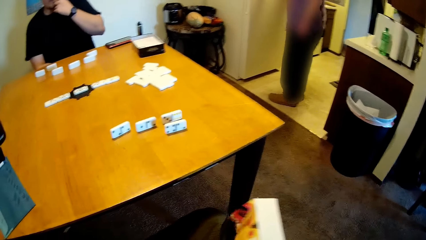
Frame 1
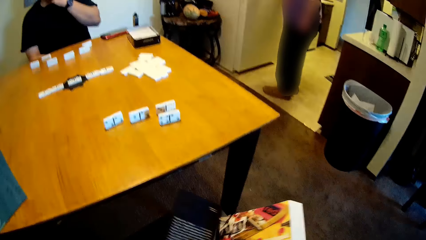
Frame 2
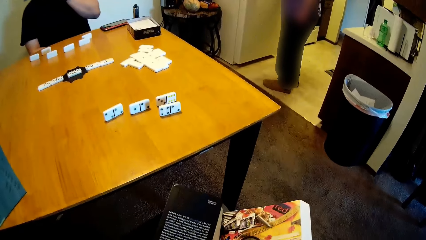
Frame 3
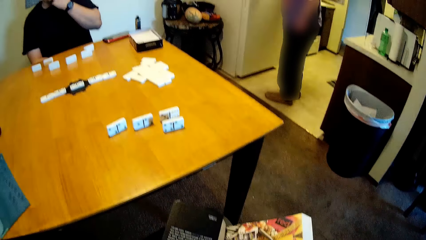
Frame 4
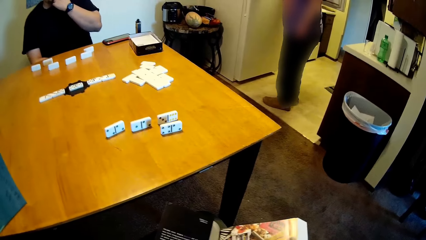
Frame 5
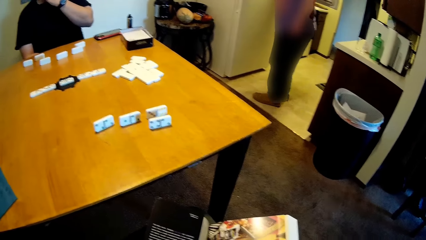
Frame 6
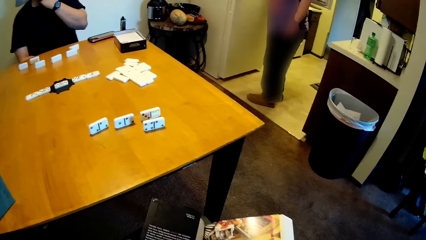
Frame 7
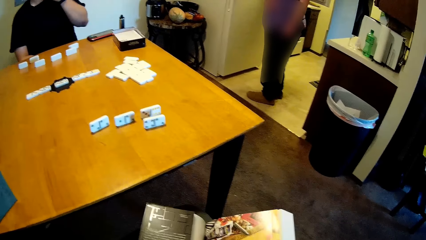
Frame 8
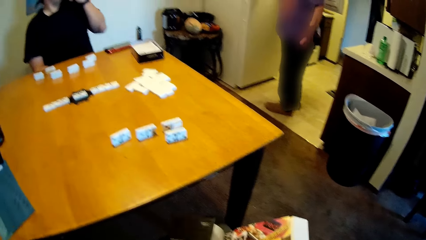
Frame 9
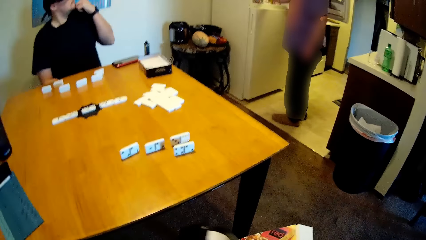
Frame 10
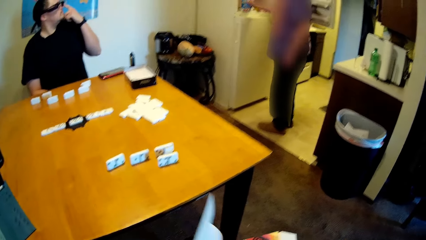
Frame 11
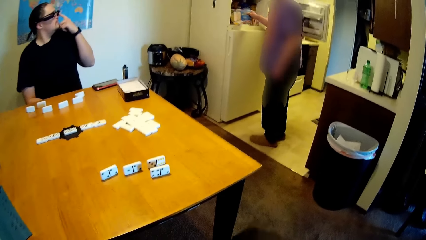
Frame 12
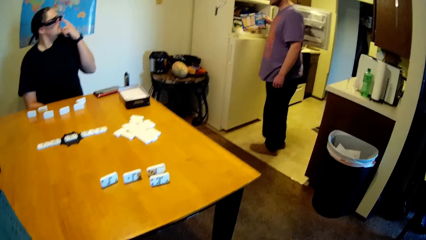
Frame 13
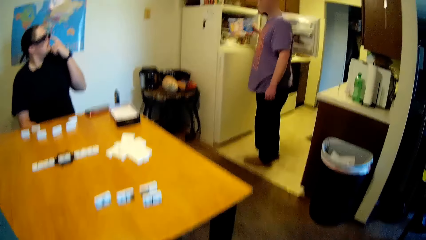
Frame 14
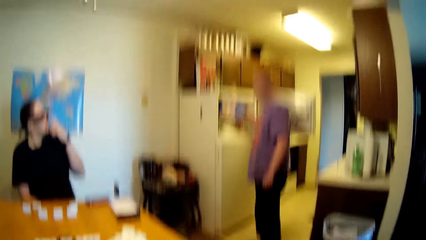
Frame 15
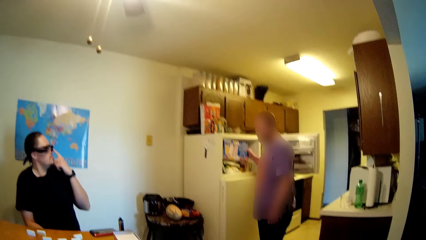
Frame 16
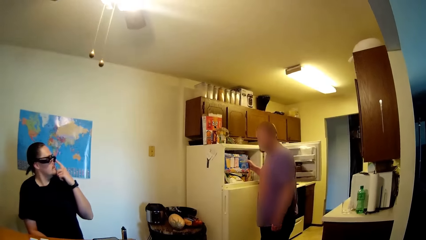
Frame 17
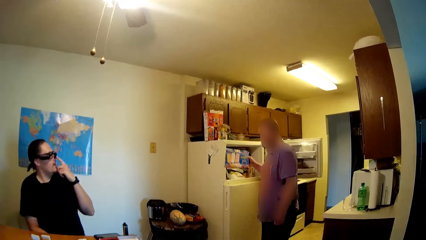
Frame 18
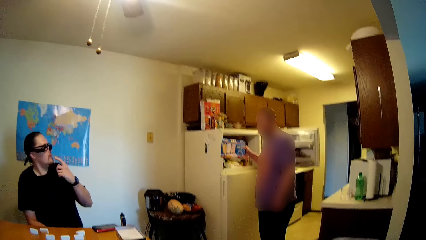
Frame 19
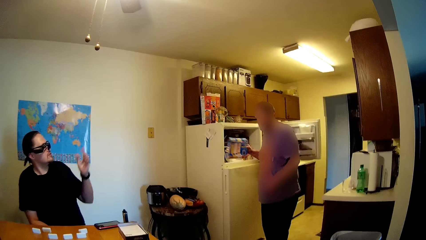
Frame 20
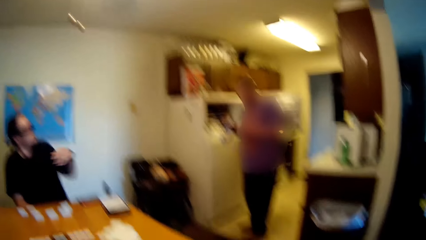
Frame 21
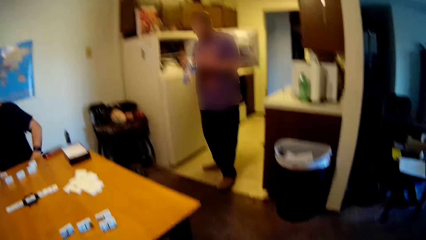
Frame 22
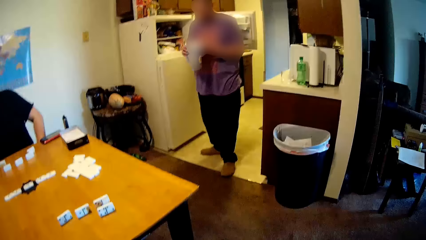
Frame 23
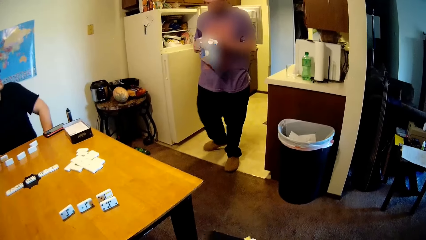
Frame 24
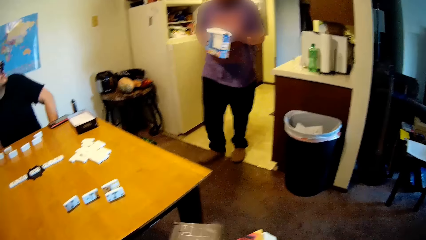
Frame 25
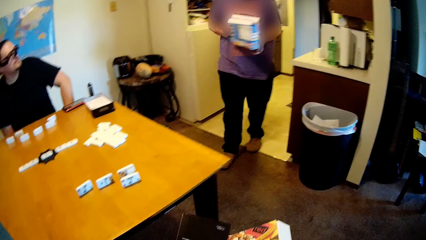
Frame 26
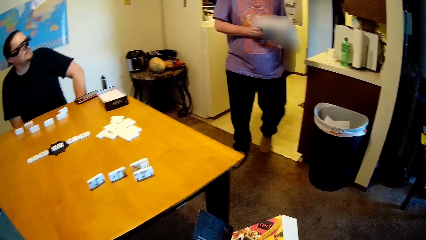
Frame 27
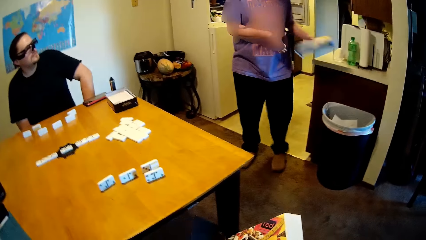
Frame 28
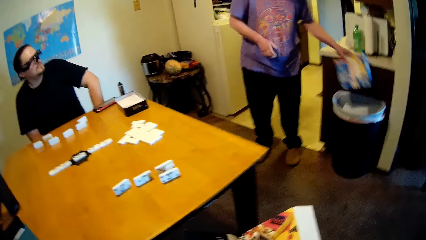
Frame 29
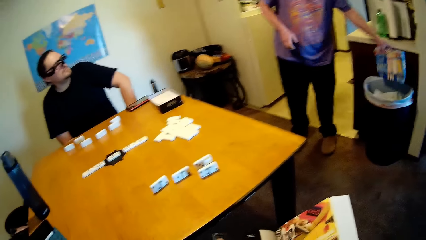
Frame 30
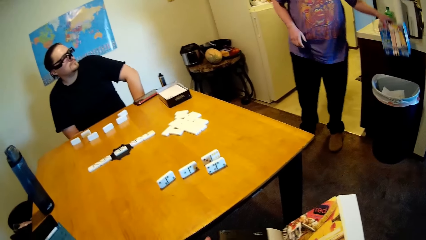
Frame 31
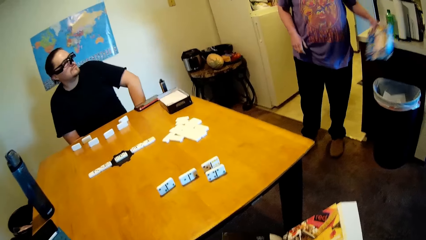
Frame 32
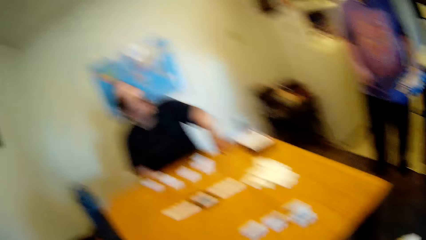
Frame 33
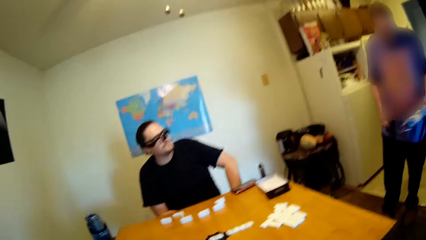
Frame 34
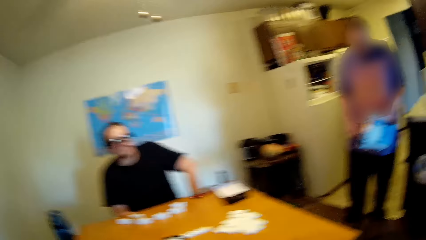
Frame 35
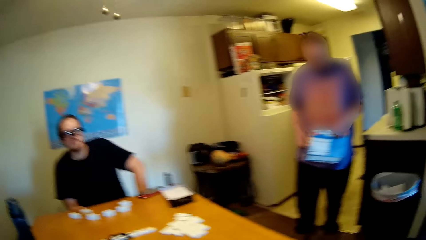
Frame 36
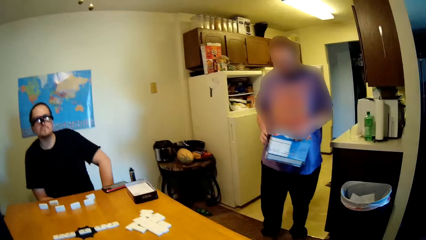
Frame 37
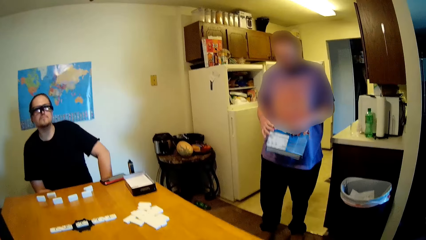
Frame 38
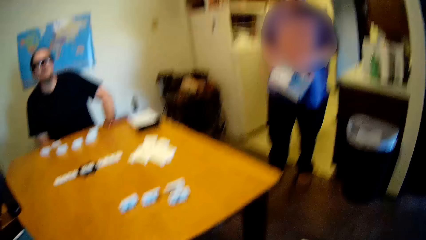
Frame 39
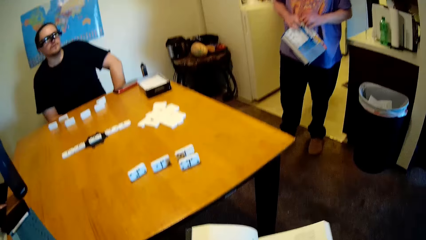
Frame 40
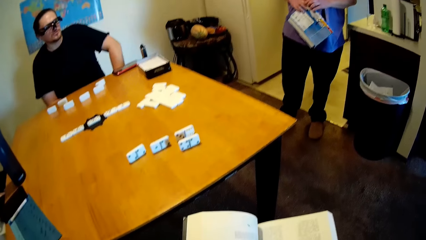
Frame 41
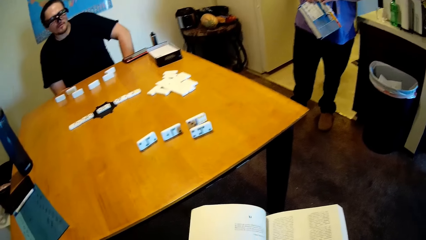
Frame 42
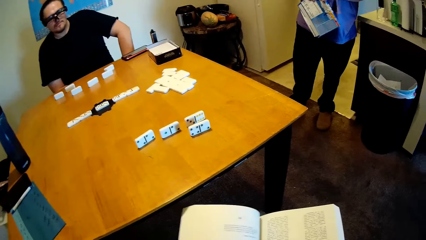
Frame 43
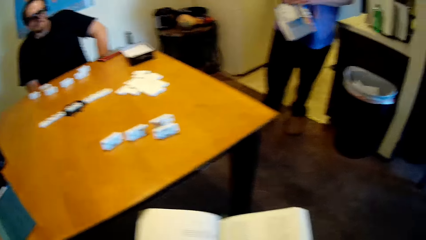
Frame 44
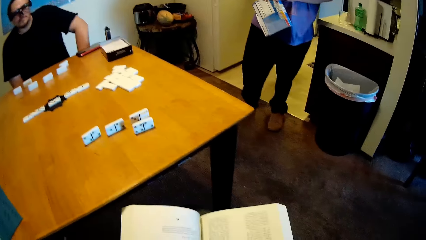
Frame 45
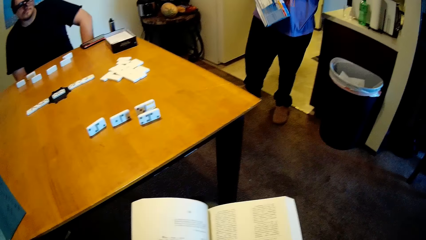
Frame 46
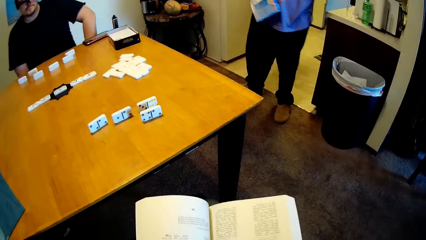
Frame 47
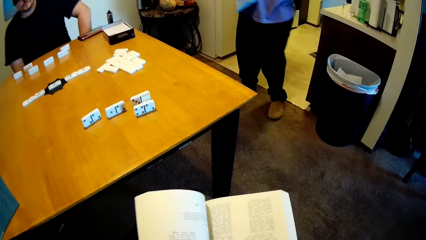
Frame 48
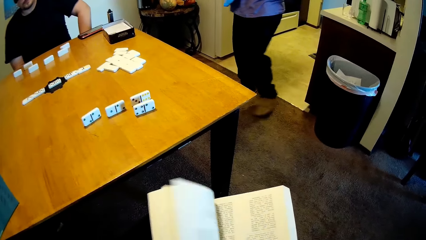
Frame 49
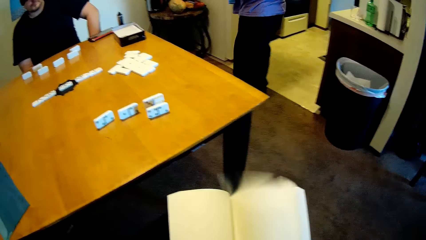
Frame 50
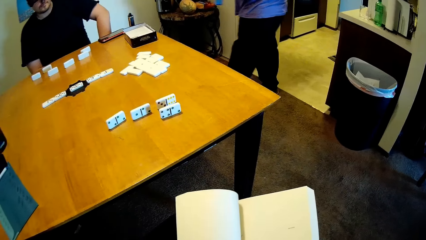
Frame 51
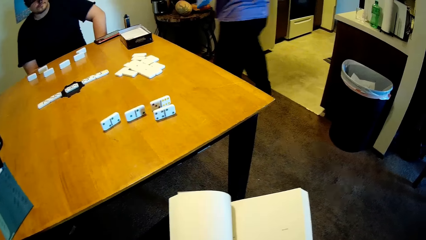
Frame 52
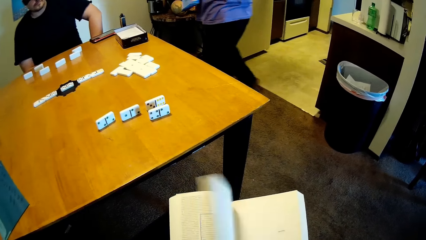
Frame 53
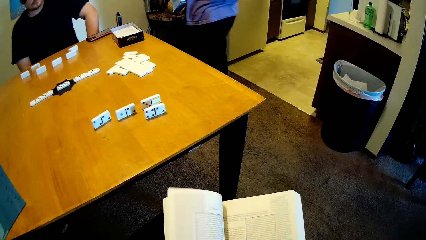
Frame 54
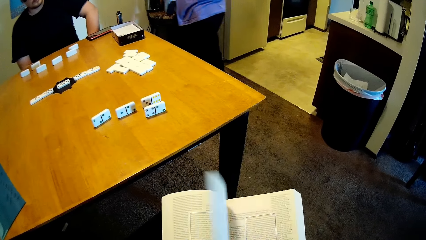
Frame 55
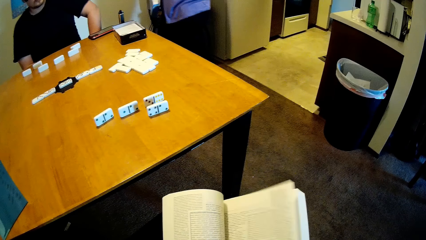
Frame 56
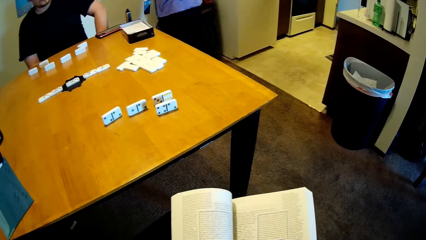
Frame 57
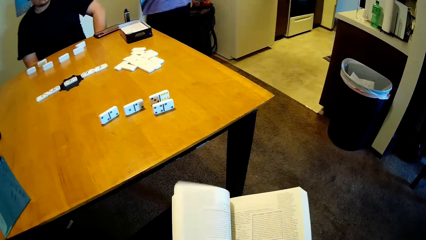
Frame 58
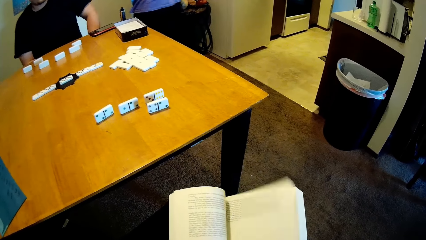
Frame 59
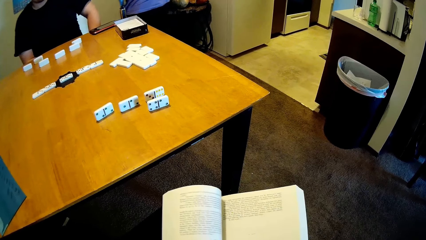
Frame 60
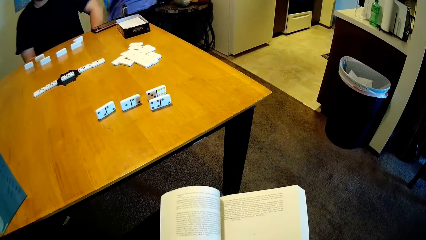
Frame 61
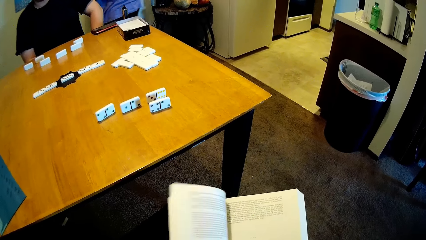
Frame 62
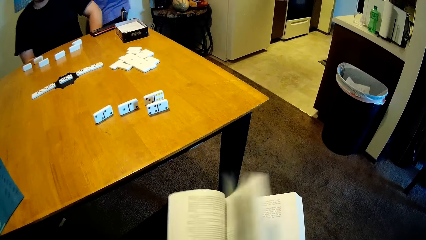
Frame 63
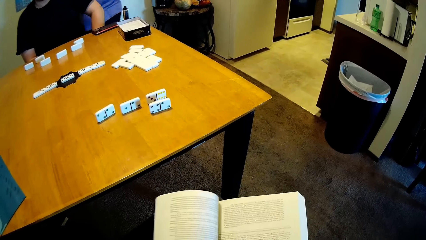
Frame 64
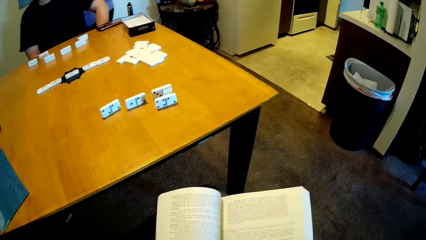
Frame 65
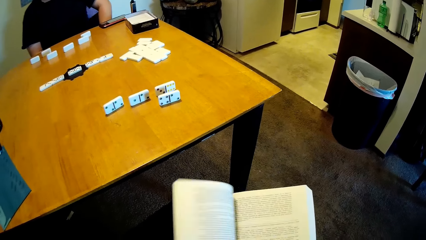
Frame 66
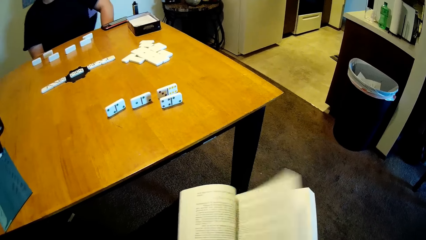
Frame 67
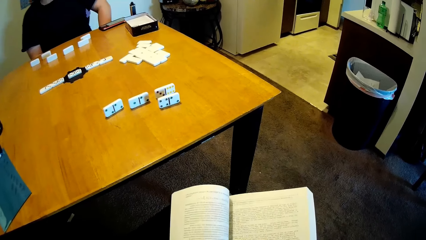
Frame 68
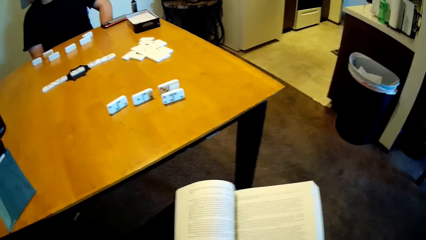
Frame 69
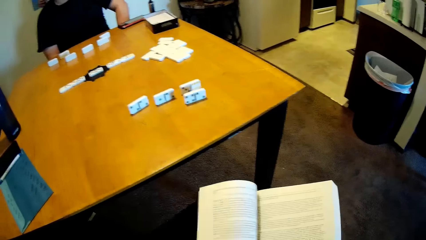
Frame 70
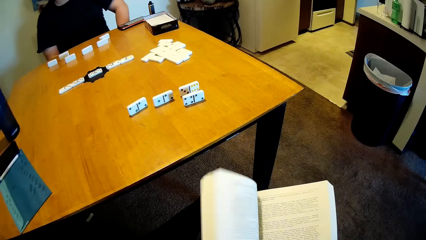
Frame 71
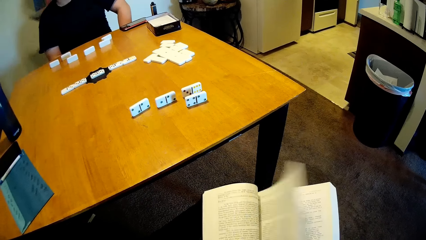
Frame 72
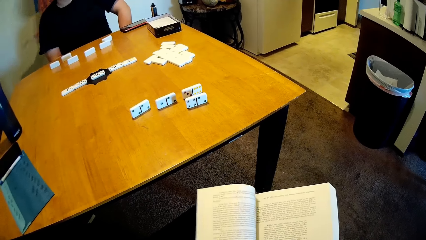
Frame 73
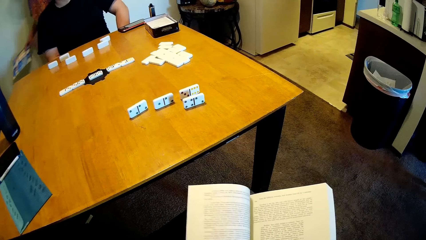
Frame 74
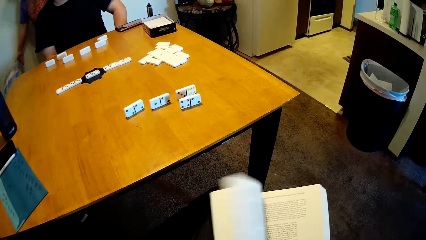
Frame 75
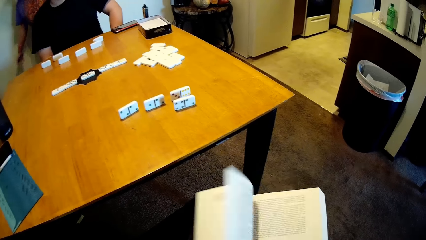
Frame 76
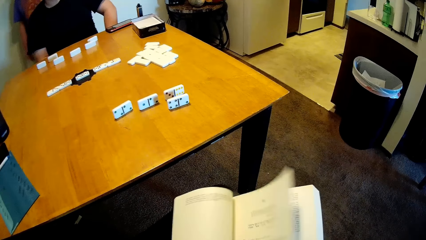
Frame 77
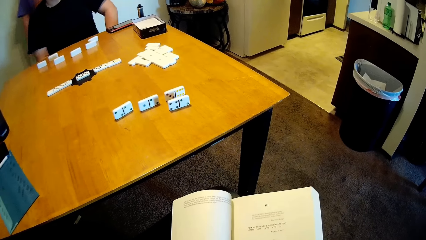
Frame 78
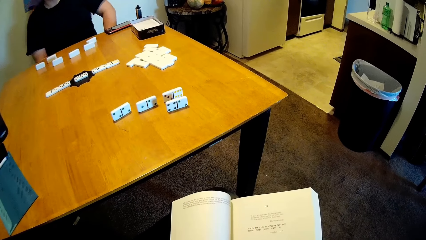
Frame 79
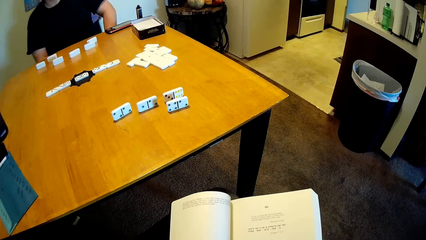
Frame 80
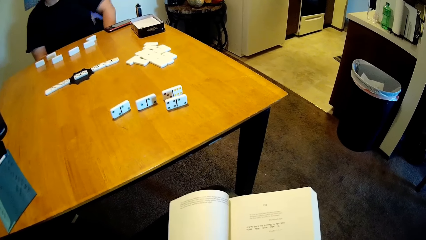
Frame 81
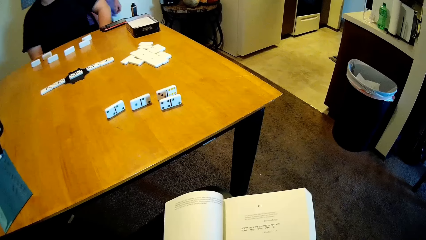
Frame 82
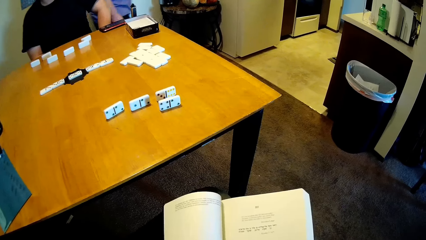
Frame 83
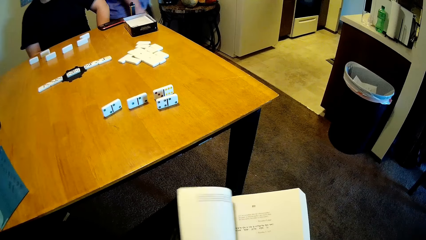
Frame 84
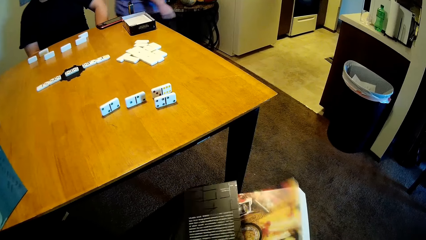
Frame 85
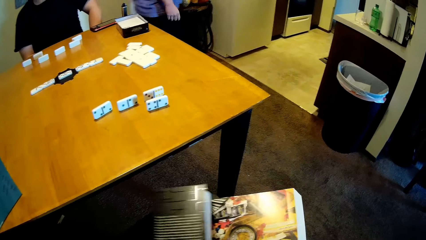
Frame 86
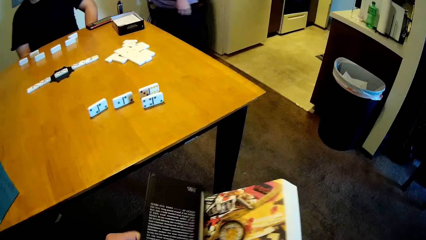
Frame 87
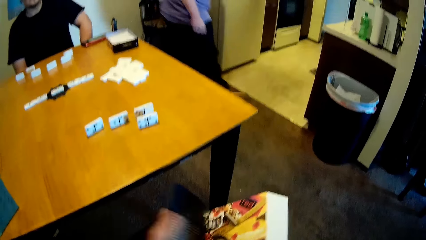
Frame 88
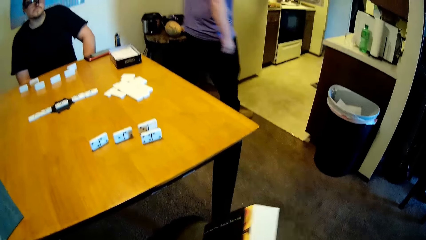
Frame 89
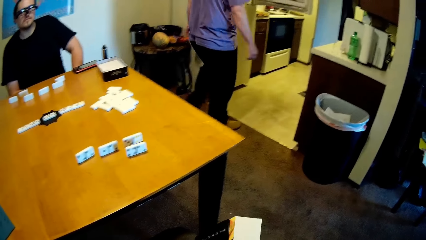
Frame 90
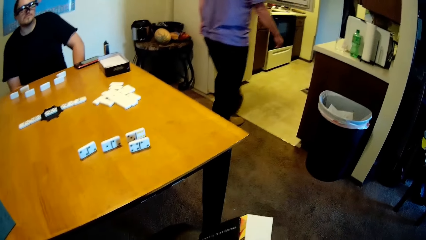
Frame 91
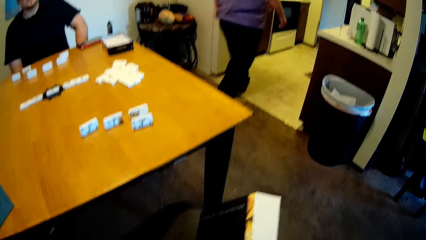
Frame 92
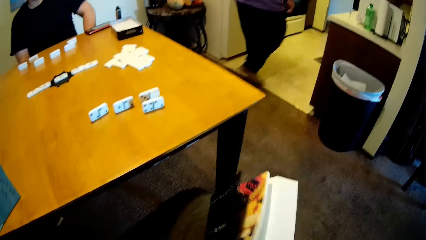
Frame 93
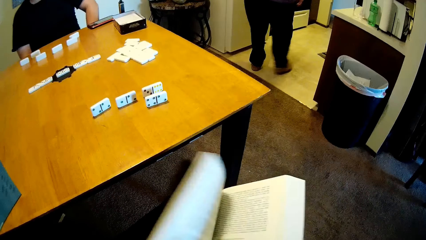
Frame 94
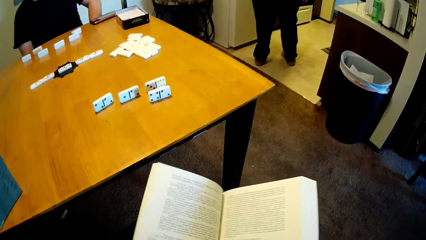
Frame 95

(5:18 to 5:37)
A person opens a page from the book. Another person picks up a small box. The other person disposes some trash into the dustbin. The first person opens a page from the book and flips pages from the book. The other person walks around.
